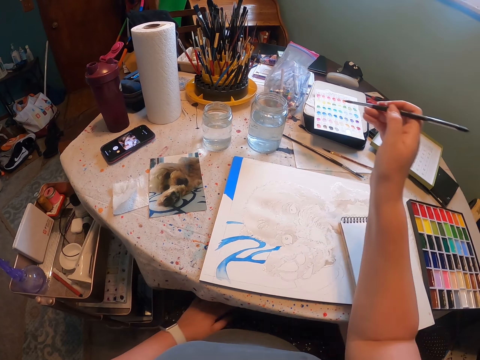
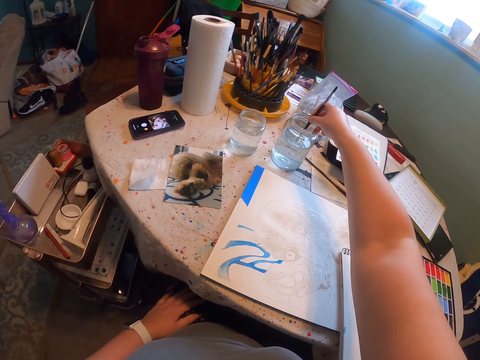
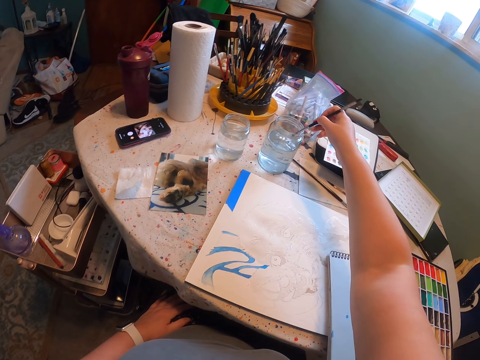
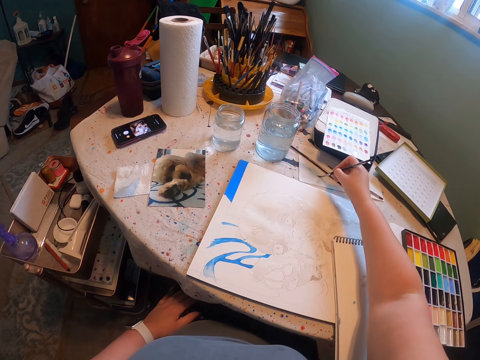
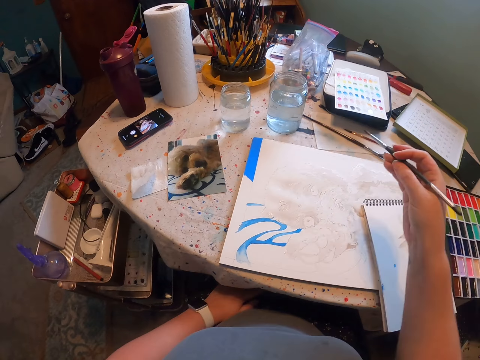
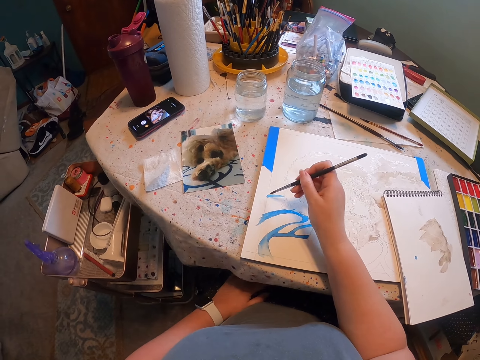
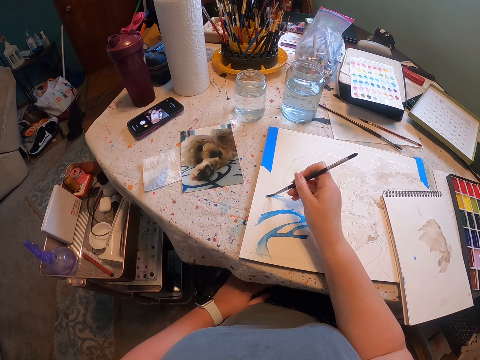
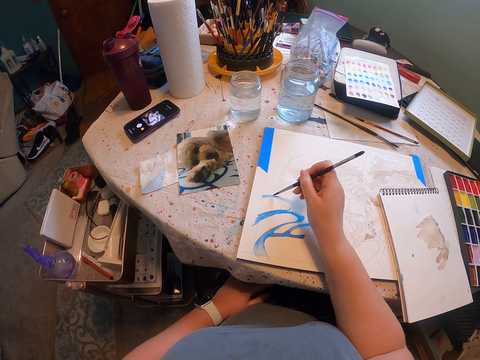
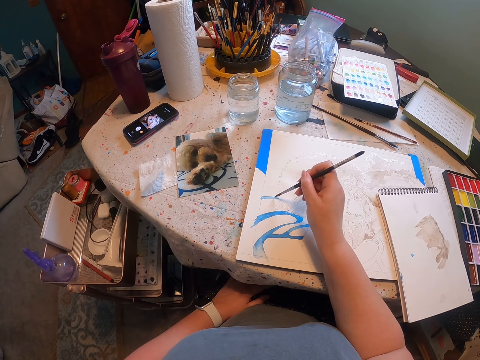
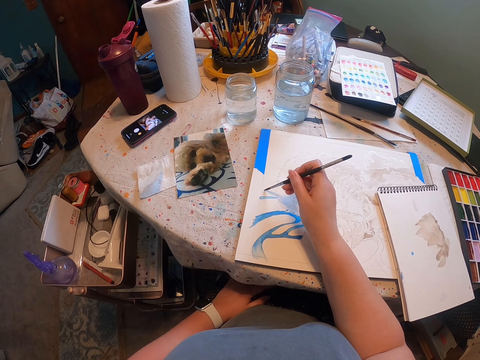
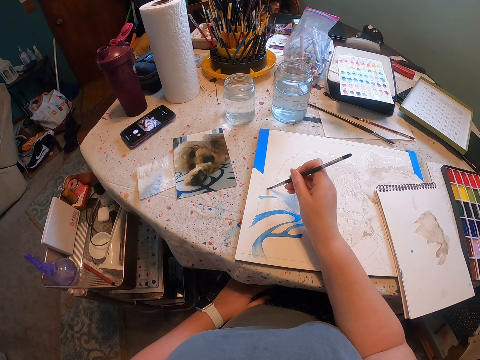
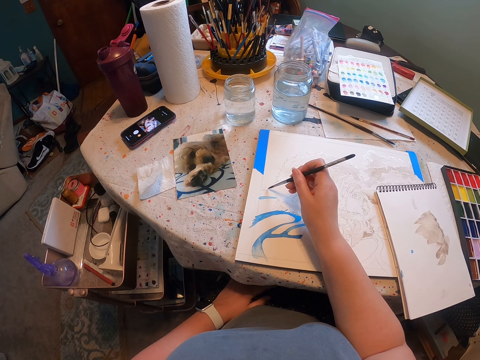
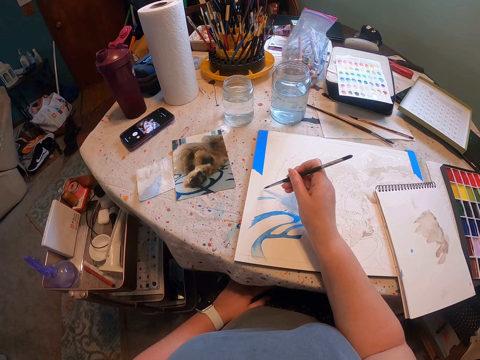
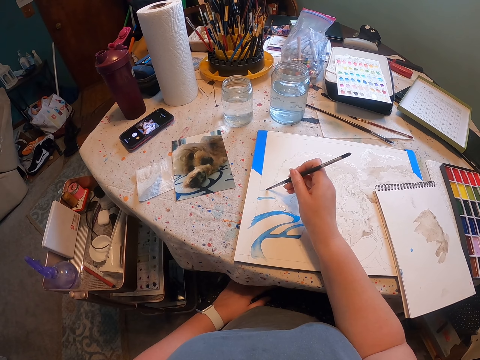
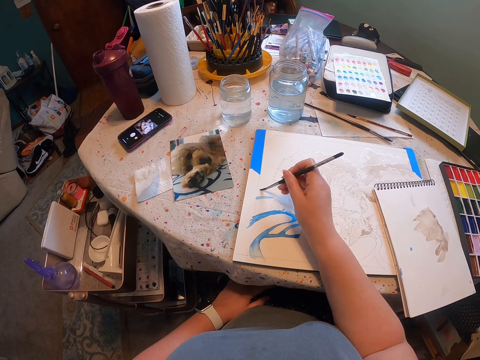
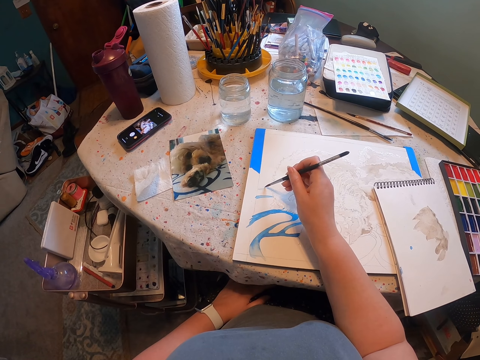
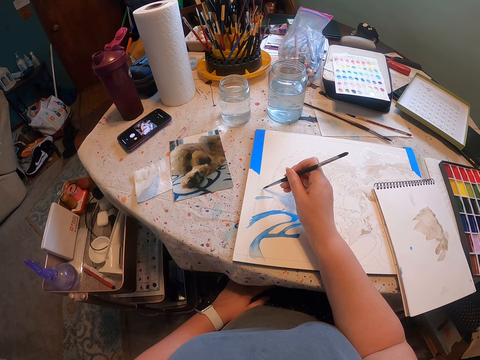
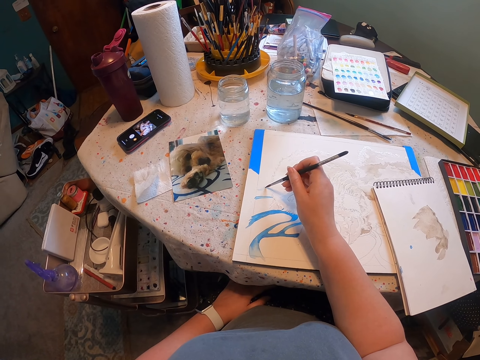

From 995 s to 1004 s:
The camera wearer dips the brush in water. They remove the brush from the water. They paint the sketch with the brush on the sheet of paper.

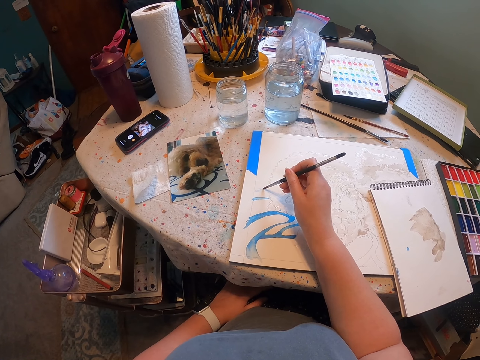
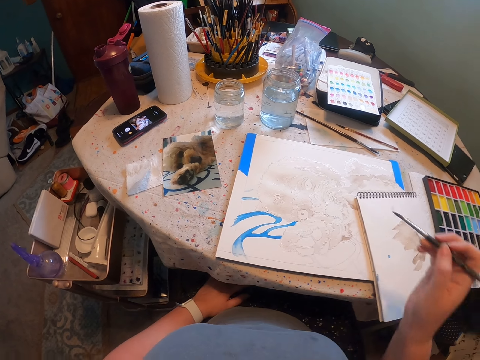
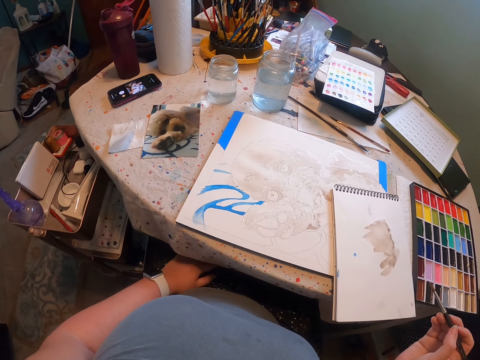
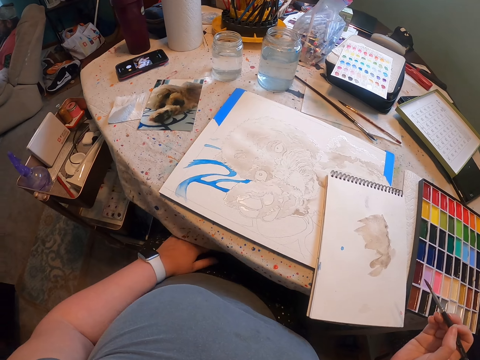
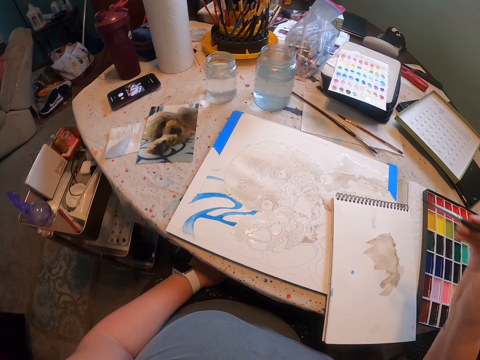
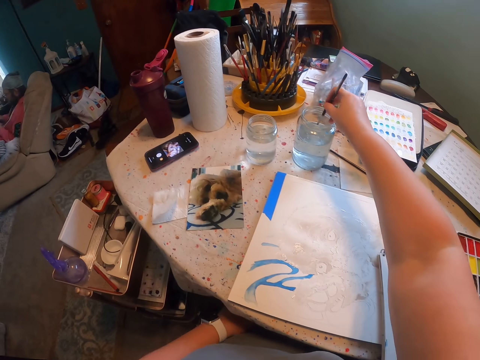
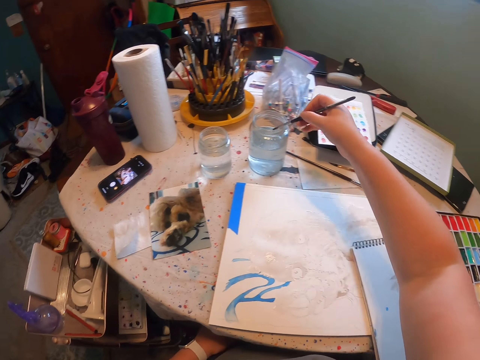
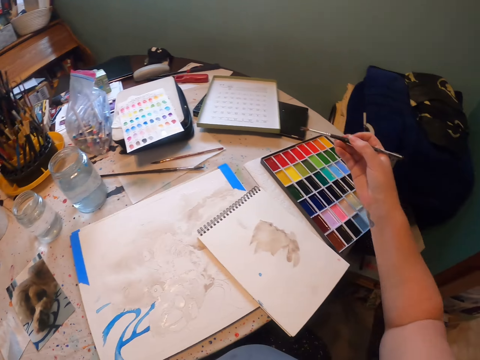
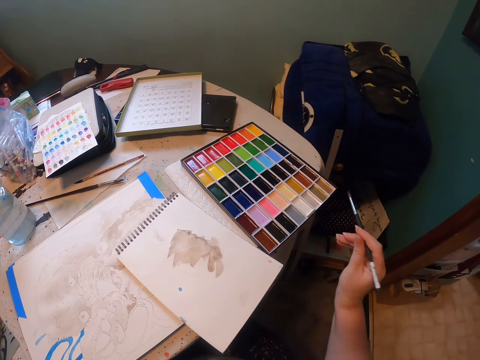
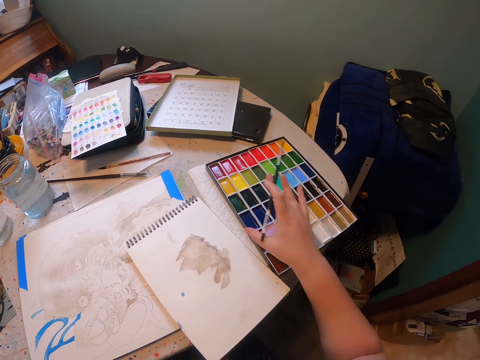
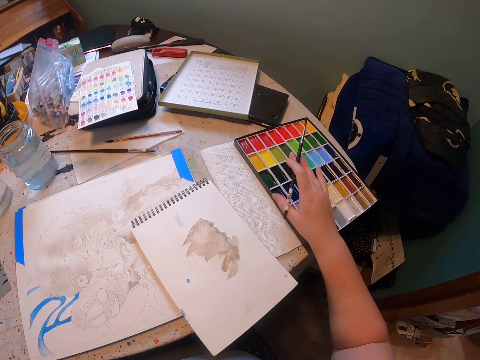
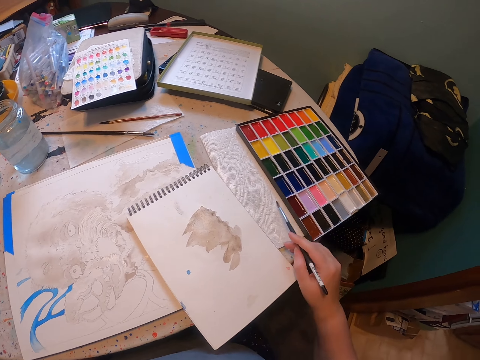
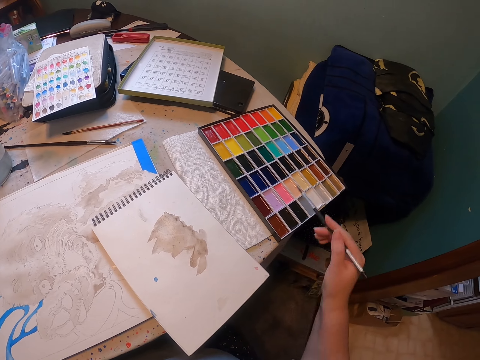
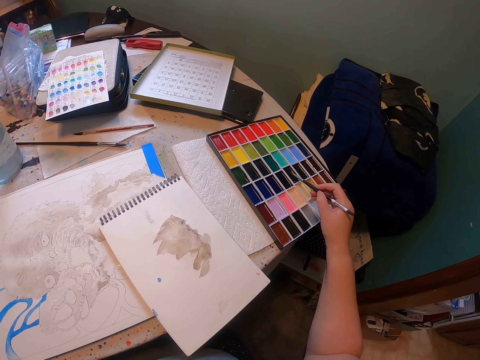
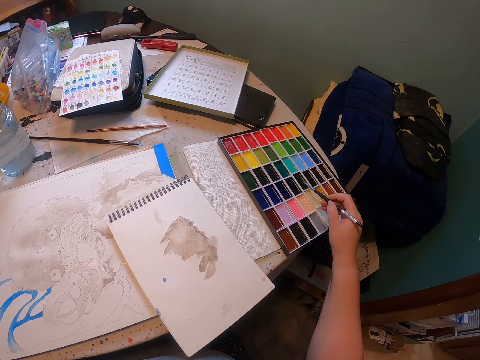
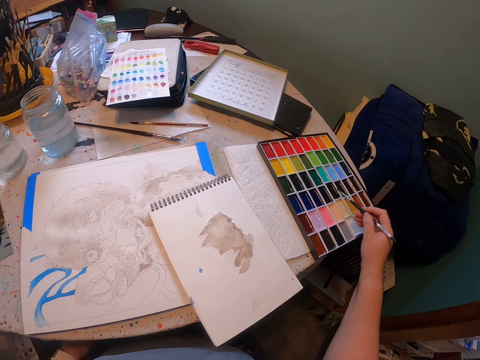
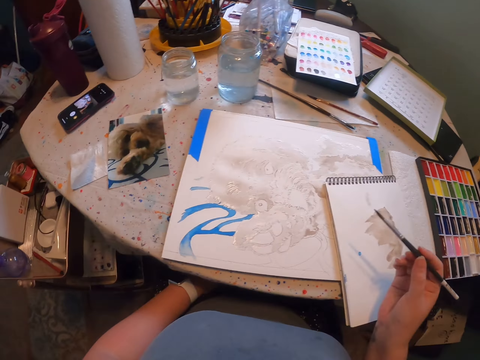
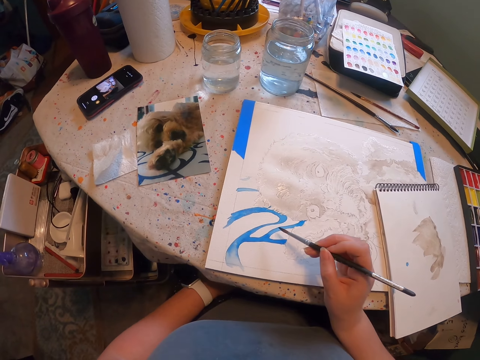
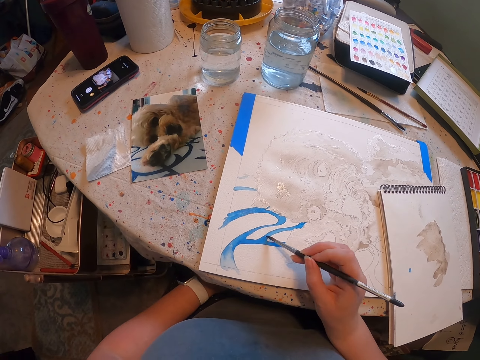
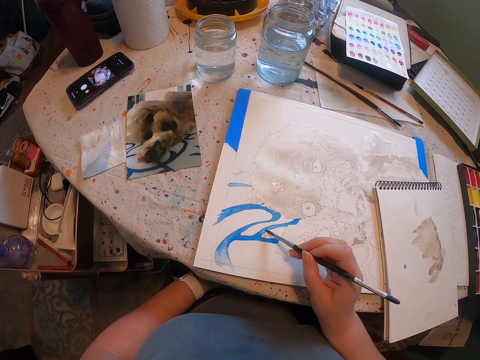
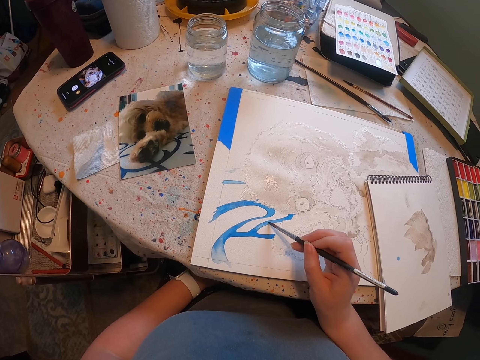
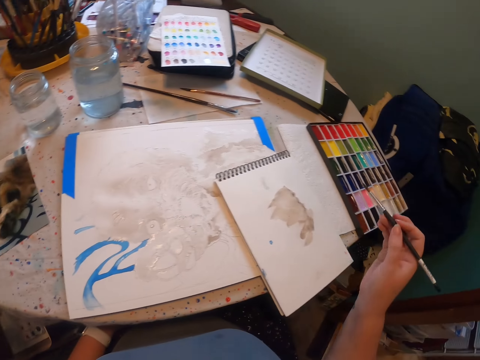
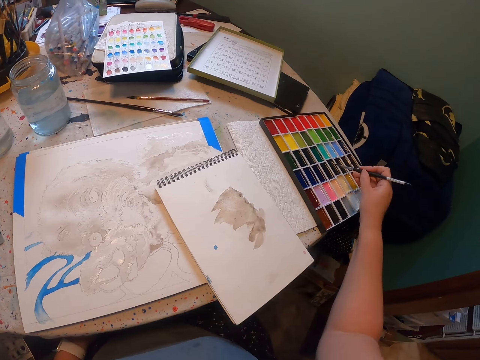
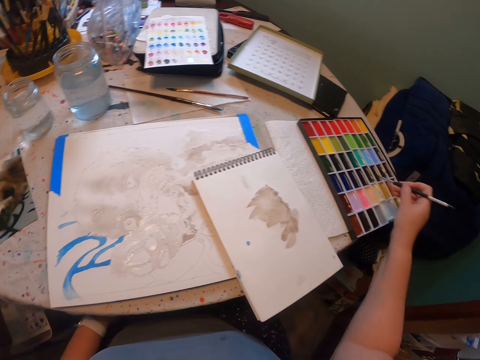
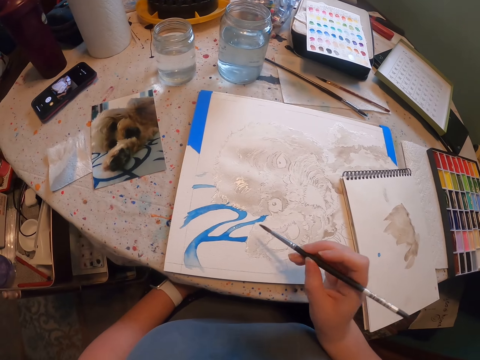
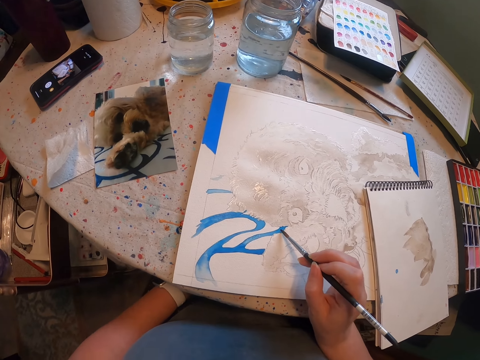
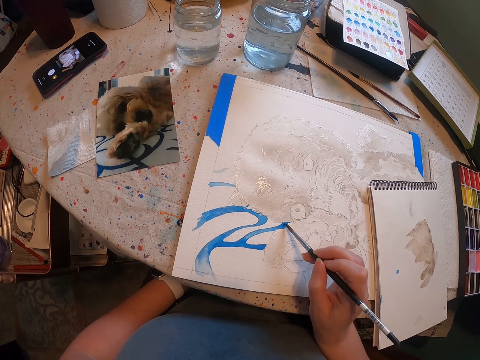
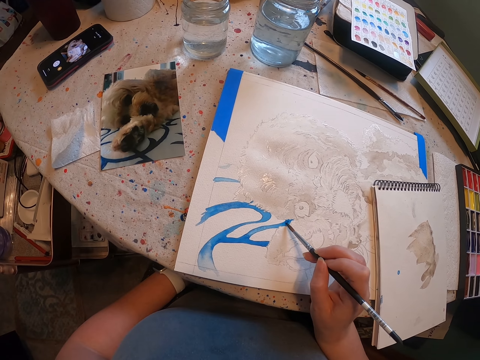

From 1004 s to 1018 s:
The camera wearer touches the paint. They dip the brush in water. They move the paint case on the table. They touch the paint. They dip the brush in the paint. They paint on the sheet of paper. They touch the paint. They paint the sketch with the brush on the sheet of paper.

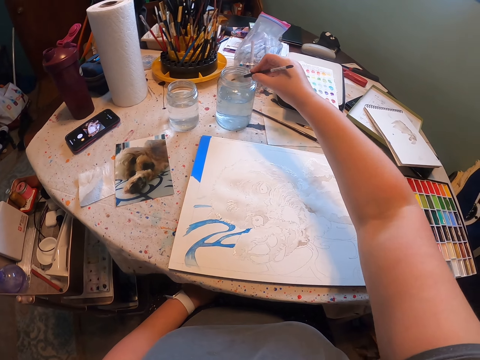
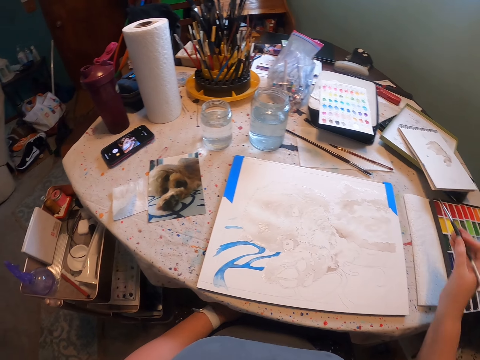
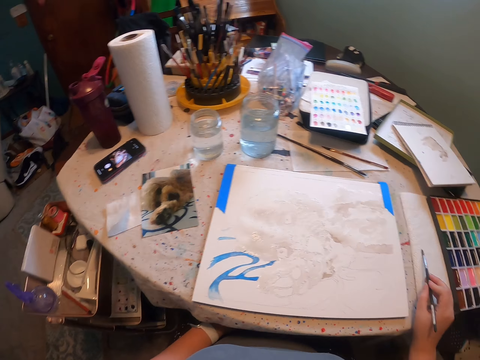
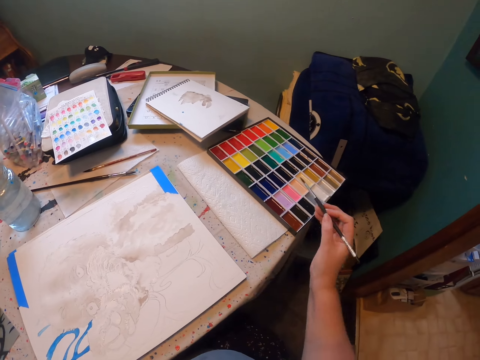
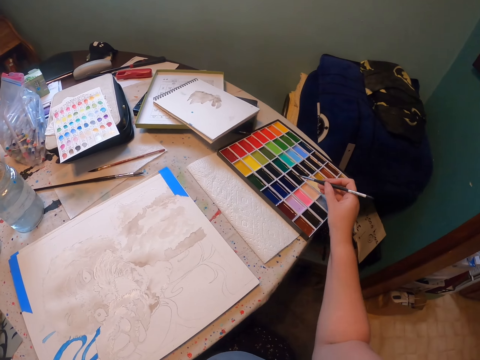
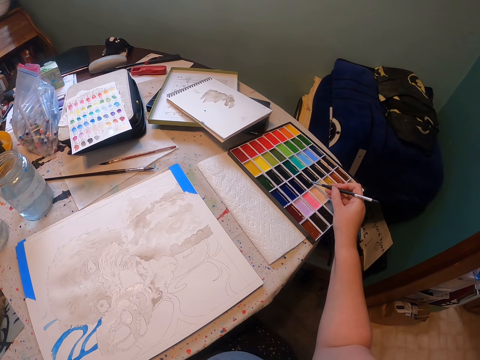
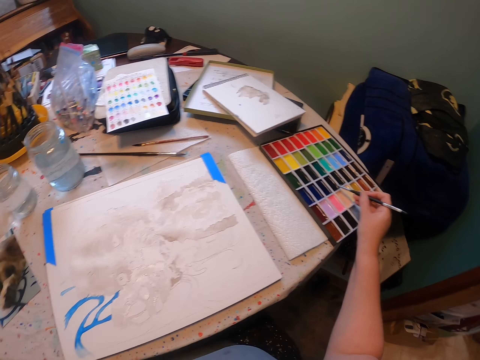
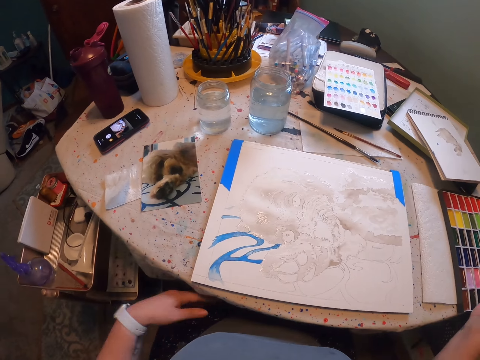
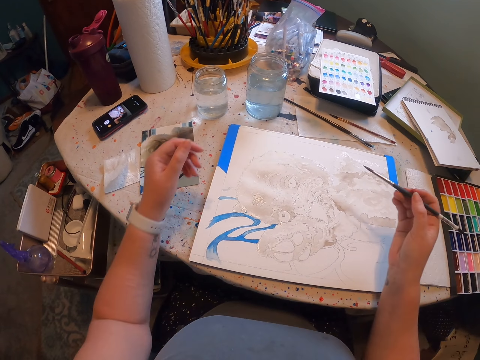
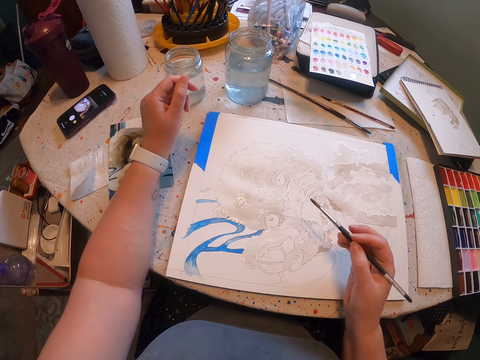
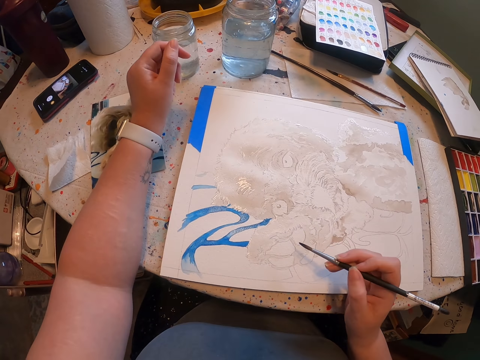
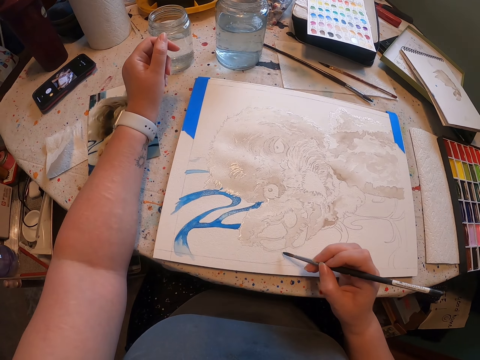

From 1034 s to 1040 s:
The camera wearer removes the brush from water. They touch the paint. They dip the brush in the paint.
